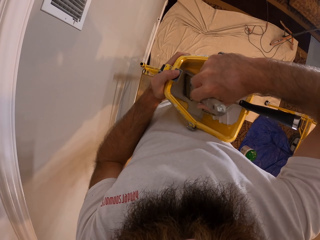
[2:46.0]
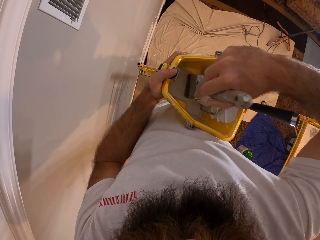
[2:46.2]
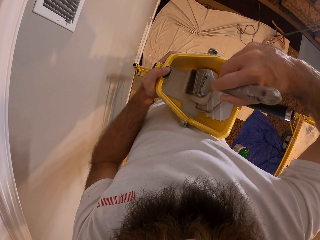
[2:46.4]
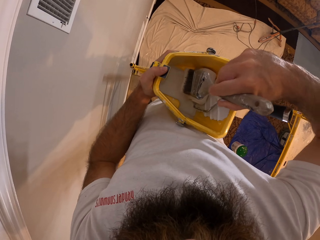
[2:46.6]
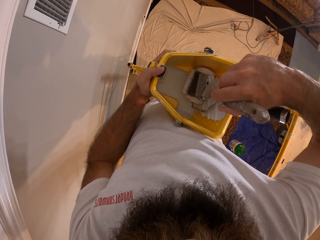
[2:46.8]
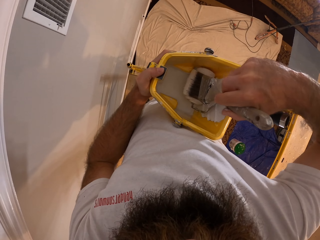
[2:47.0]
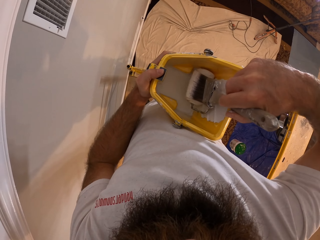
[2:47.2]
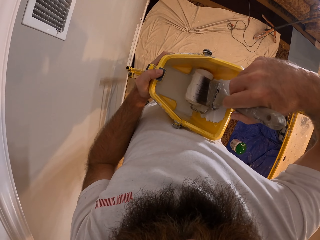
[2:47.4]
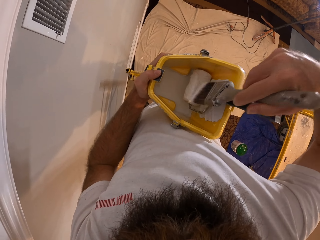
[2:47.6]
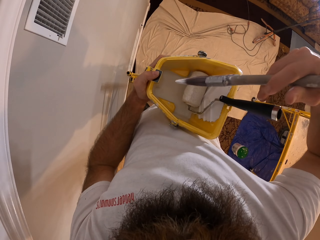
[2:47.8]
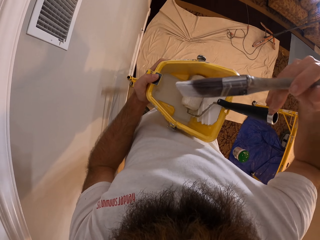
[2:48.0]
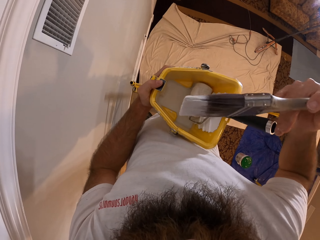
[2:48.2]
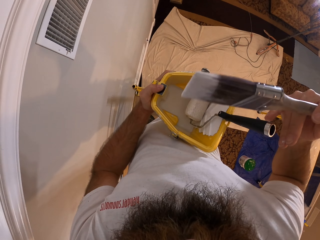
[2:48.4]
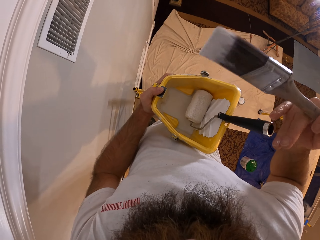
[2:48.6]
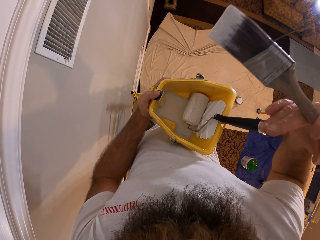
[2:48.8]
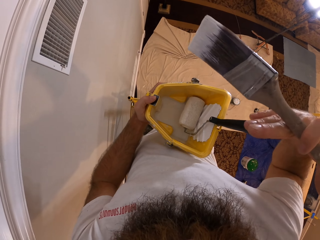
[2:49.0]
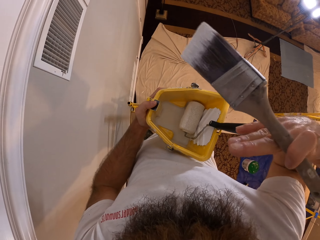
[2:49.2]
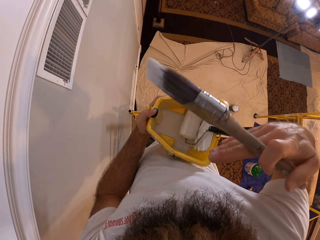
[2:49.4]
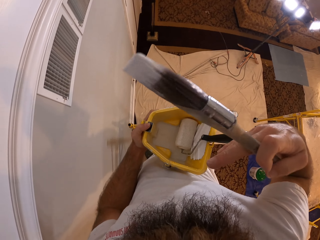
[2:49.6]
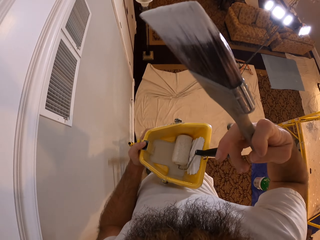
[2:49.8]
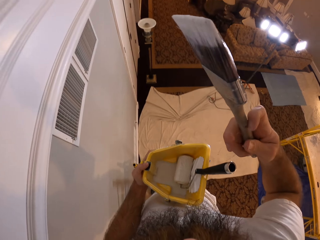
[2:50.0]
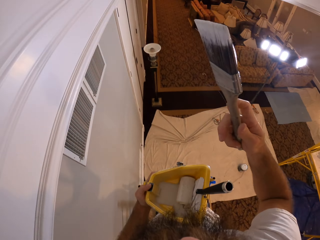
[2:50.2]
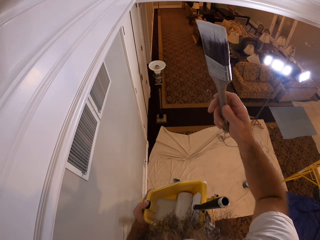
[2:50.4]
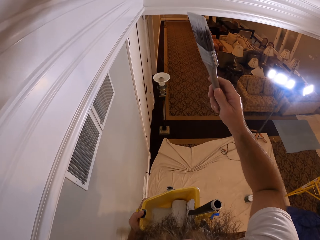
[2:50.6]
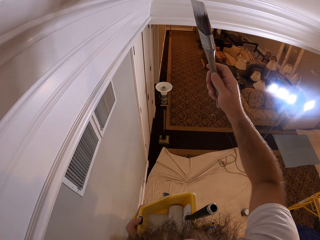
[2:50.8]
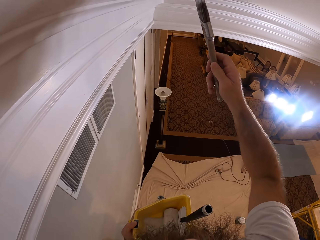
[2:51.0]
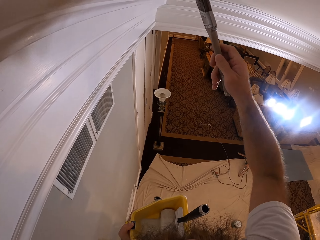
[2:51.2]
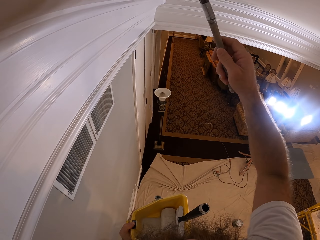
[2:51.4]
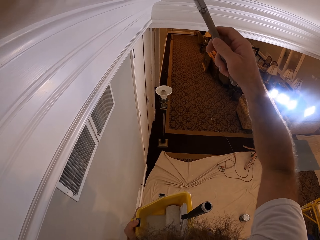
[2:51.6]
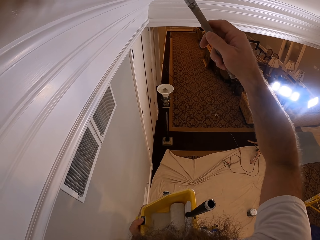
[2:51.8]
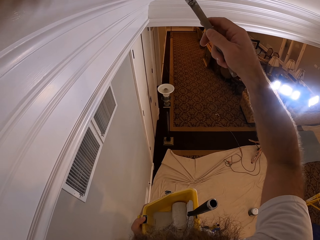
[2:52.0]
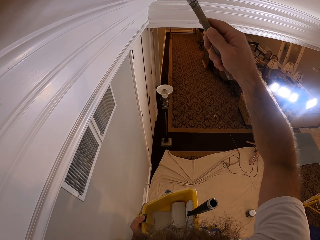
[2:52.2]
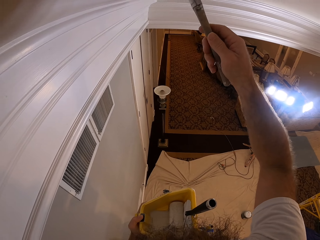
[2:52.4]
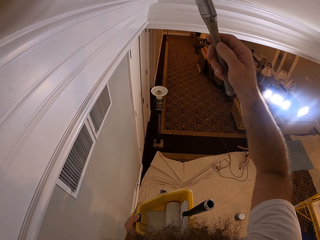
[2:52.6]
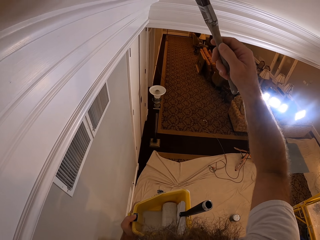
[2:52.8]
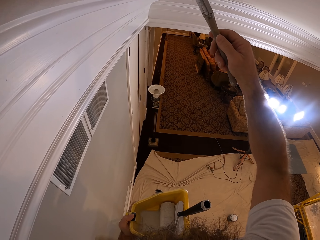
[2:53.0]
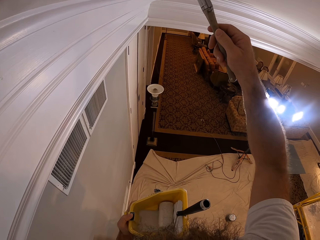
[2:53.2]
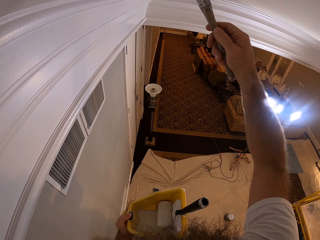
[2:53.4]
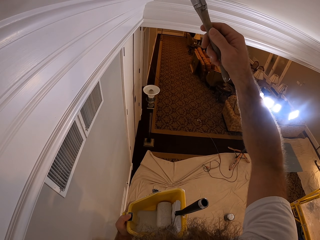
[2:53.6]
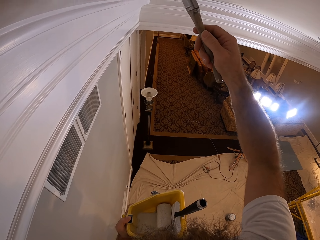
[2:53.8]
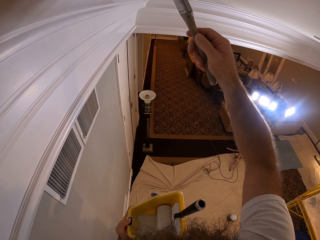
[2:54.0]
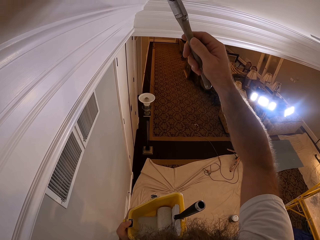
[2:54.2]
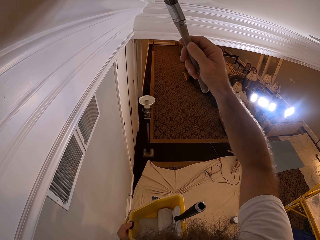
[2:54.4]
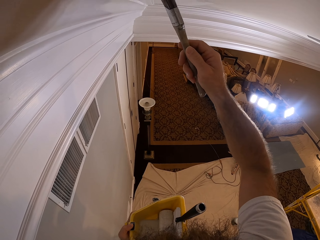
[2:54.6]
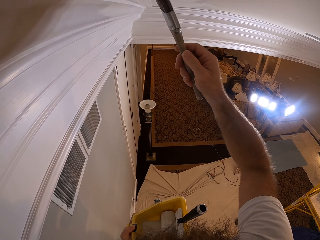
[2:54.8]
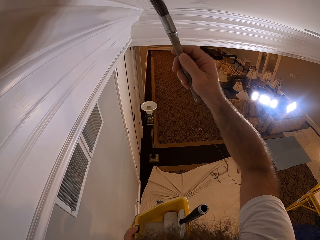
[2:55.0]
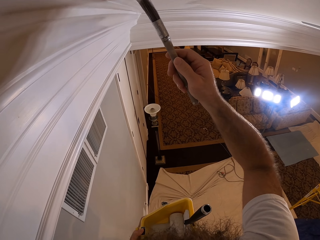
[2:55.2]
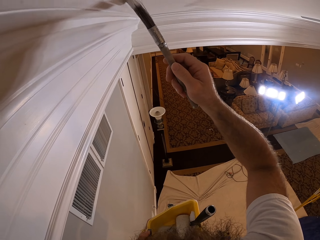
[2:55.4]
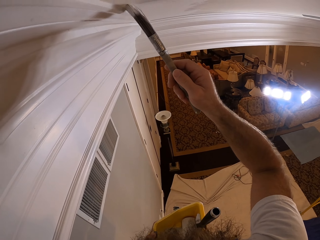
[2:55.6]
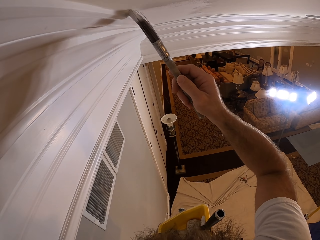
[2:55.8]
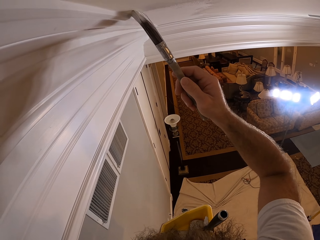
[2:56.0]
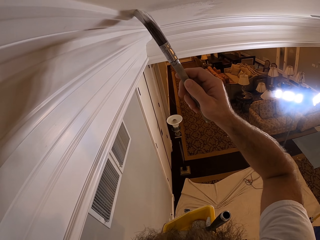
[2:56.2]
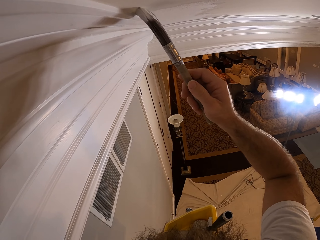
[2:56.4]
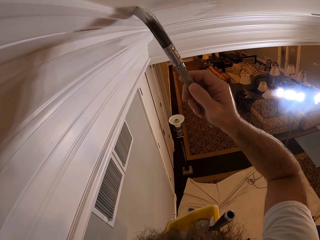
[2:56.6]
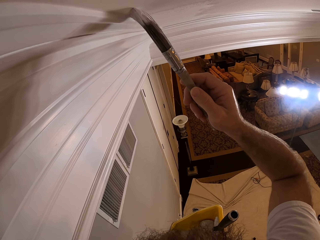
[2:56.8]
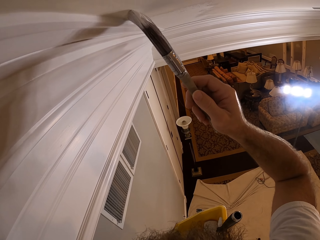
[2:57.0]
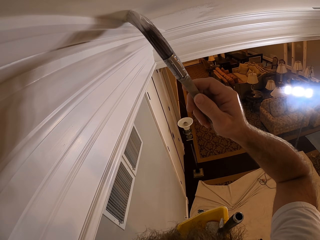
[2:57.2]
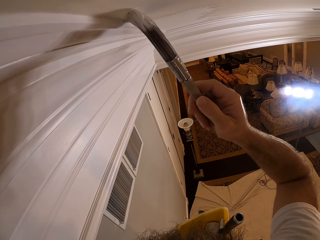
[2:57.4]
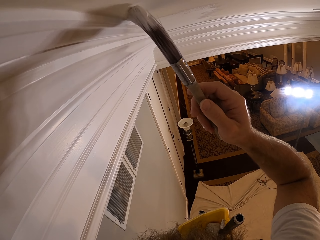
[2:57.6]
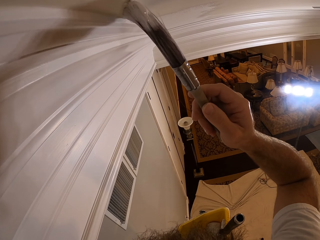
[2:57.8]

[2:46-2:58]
The camera wearer dips the paintbrush into the paint in the bucket with his right hand. He wipes excess paint on the roller. He paints the wall with the paintbrush in his right hand.

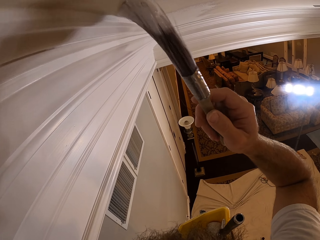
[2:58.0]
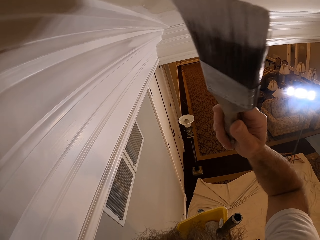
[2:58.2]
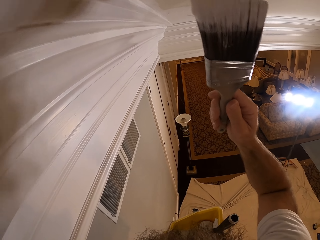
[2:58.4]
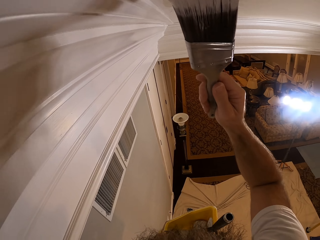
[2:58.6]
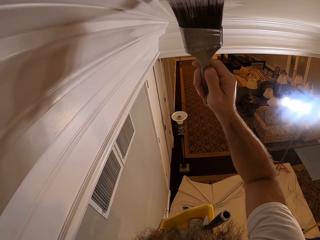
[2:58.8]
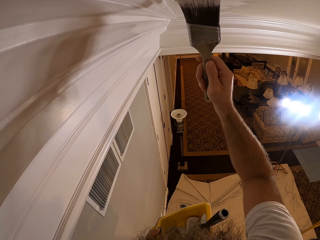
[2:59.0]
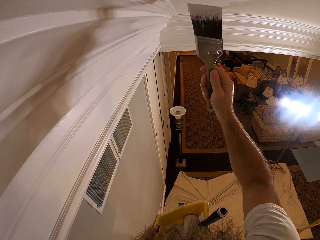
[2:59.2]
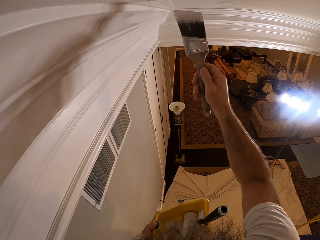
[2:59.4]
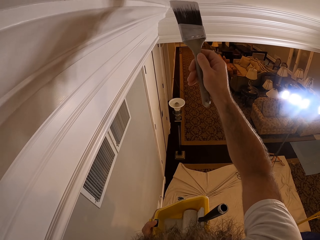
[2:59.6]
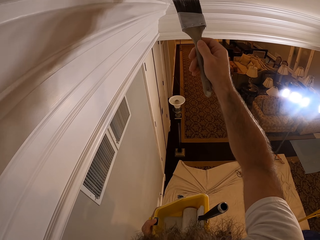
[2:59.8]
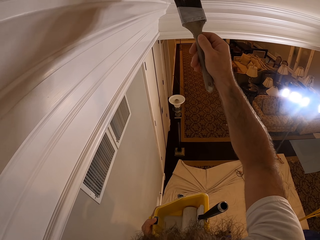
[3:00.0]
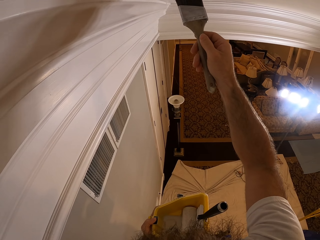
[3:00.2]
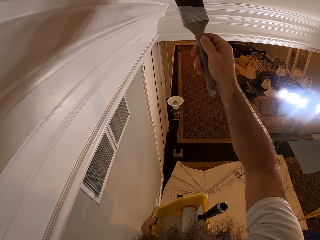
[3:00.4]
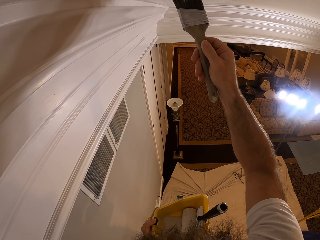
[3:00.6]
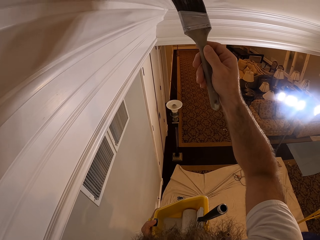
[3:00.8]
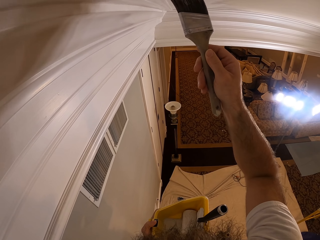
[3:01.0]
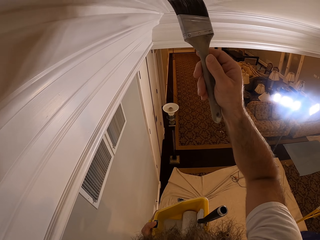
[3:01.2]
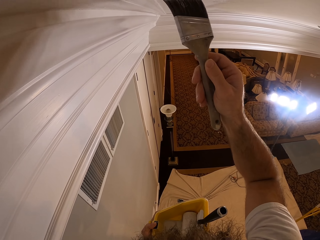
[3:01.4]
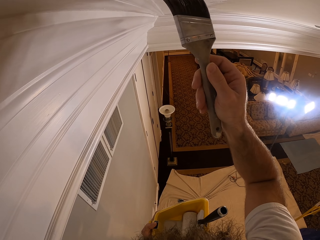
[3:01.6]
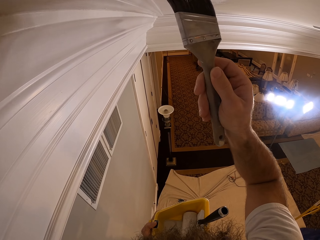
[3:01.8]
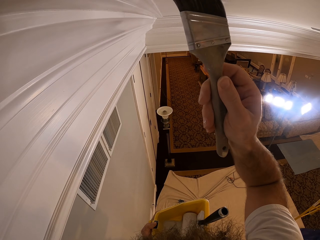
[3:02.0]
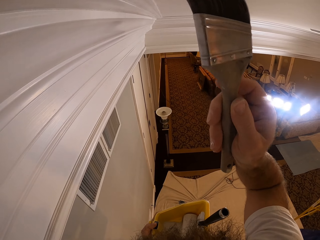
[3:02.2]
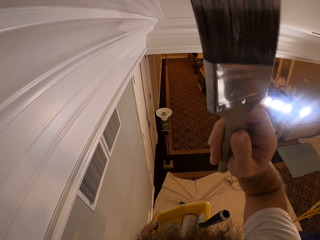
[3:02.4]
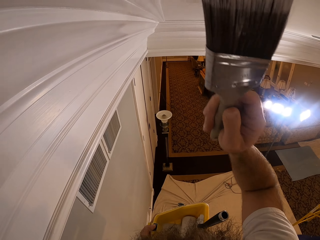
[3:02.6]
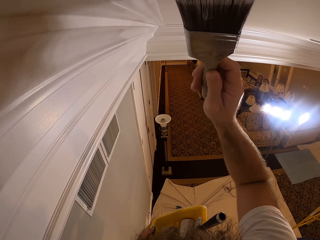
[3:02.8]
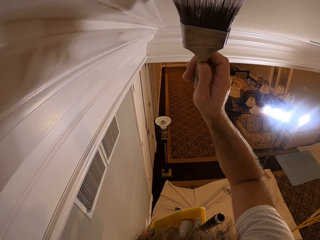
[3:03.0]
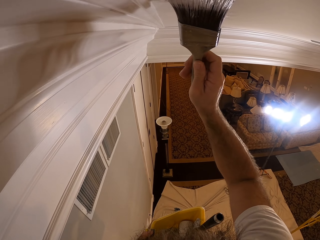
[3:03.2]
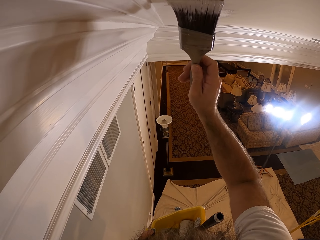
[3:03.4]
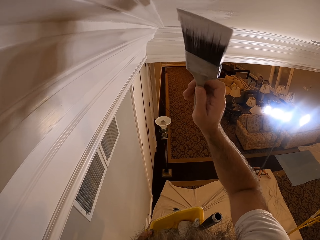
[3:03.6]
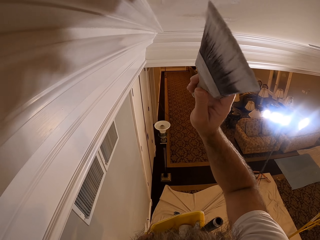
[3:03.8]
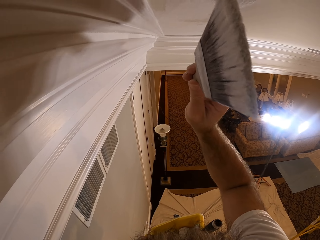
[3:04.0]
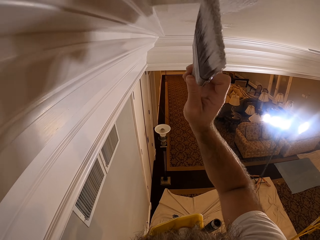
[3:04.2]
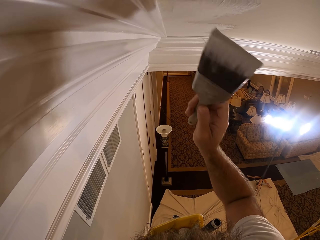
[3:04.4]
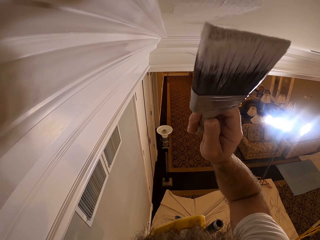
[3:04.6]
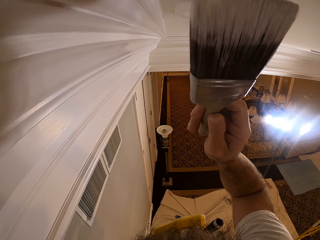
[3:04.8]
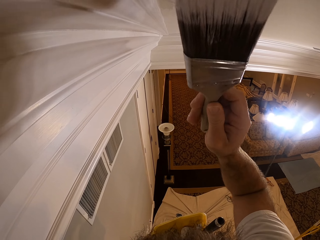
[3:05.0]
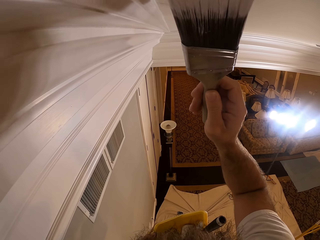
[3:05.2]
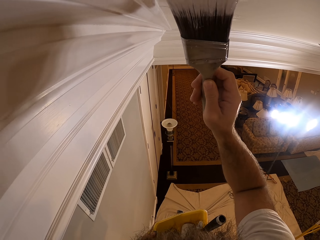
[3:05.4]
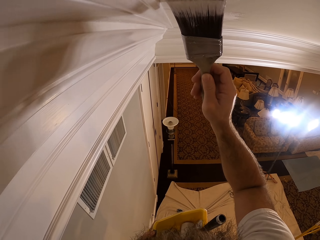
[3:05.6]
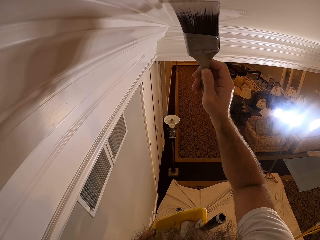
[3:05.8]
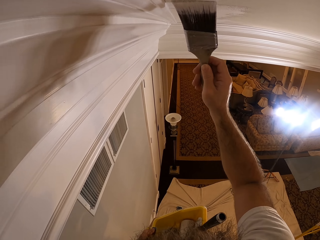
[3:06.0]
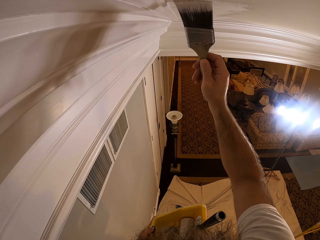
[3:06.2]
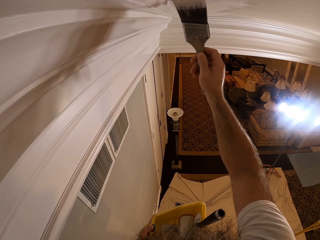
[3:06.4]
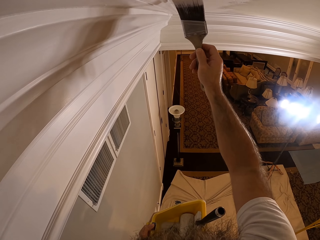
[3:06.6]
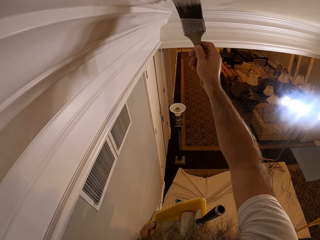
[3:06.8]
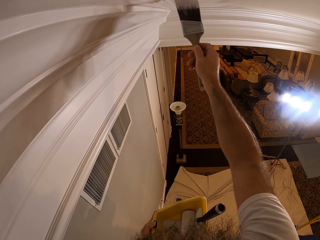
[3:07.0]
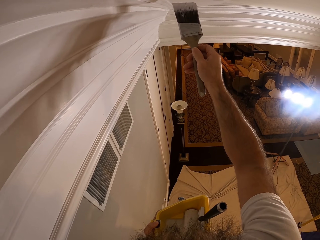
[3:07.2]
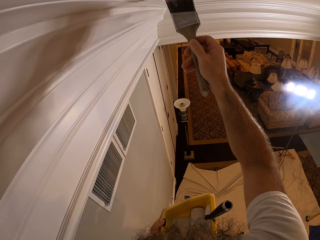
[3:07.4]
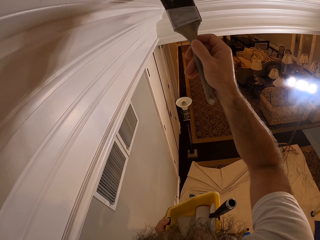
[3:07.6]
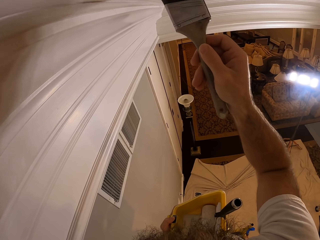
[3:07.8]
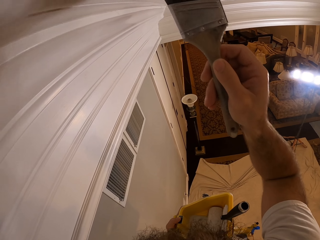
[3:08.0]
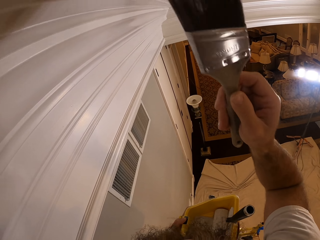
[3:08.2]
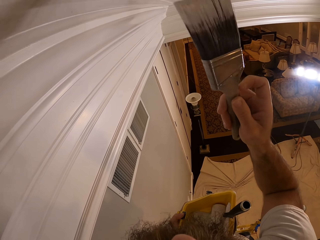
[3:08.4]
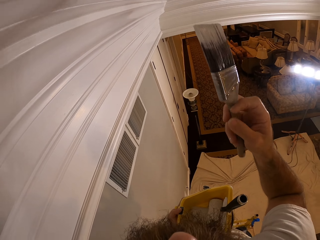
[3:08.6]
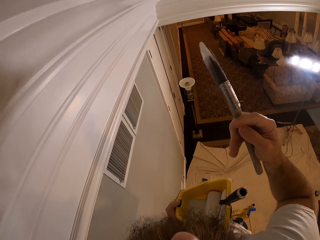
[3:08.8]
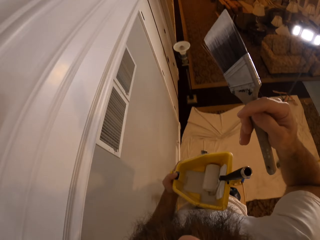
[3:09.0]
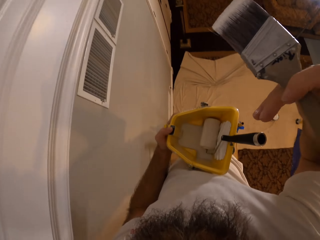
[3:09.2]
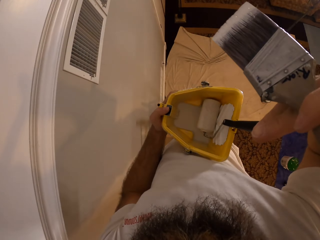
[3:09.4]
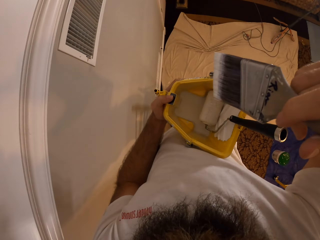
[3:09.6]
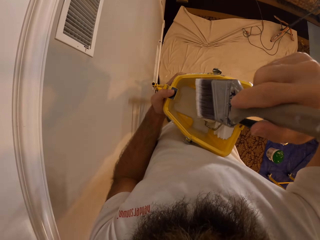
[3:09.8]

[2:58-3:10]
The camera wearer paints the ceiling with the paint brush.
